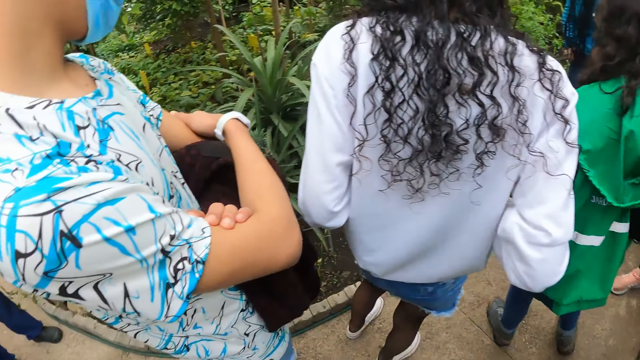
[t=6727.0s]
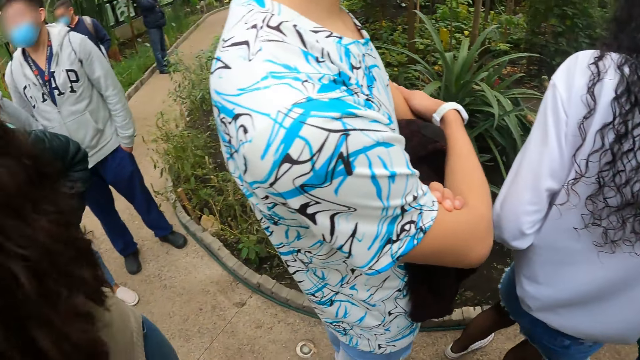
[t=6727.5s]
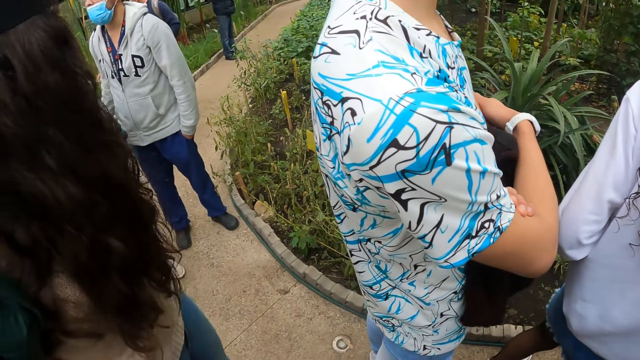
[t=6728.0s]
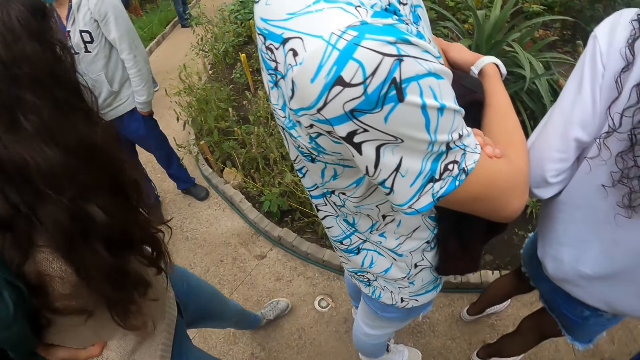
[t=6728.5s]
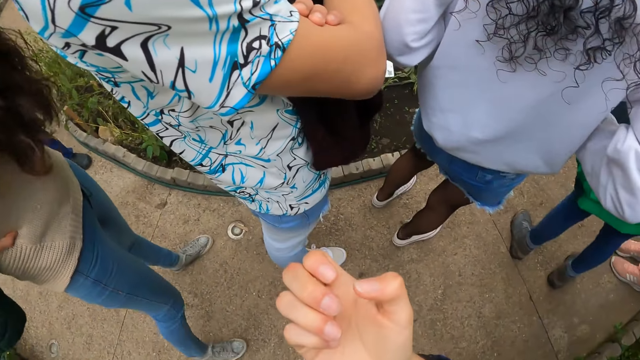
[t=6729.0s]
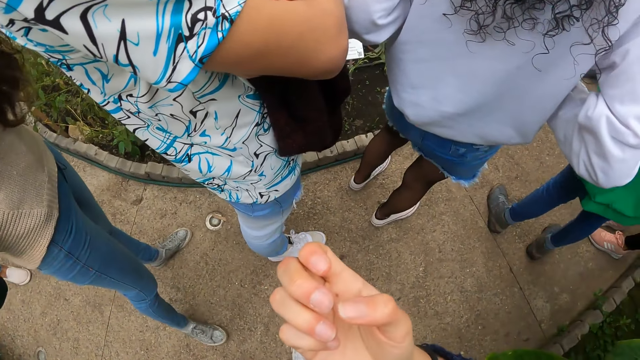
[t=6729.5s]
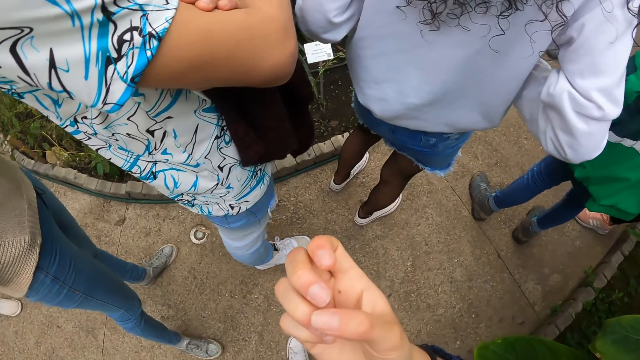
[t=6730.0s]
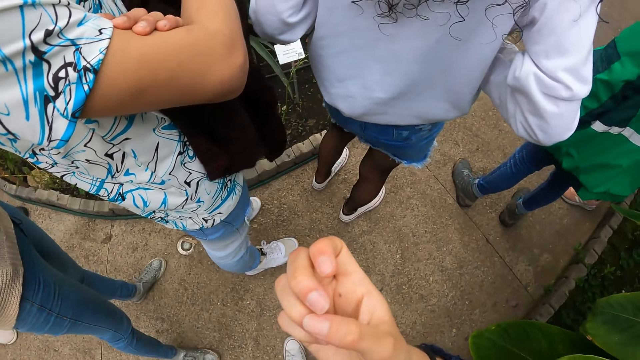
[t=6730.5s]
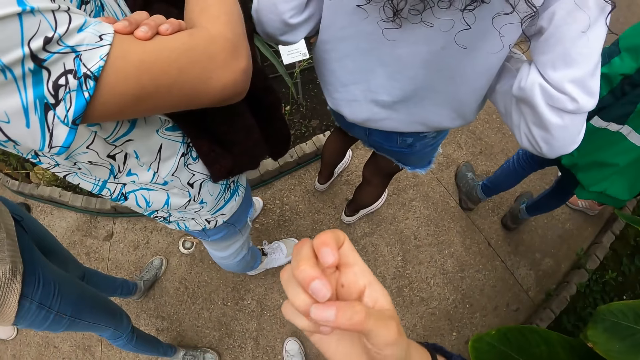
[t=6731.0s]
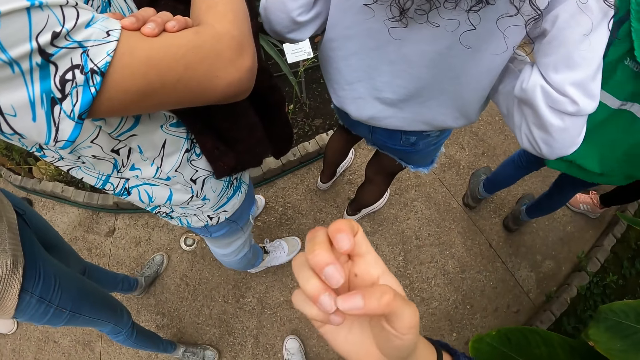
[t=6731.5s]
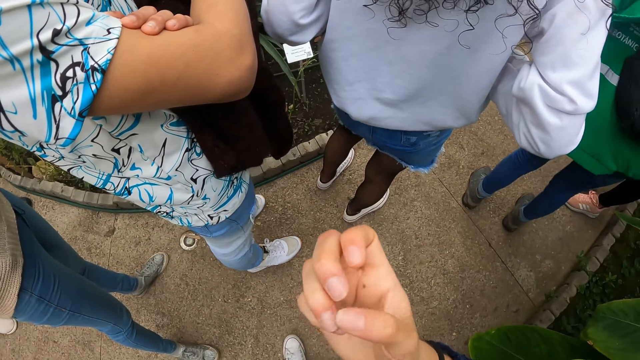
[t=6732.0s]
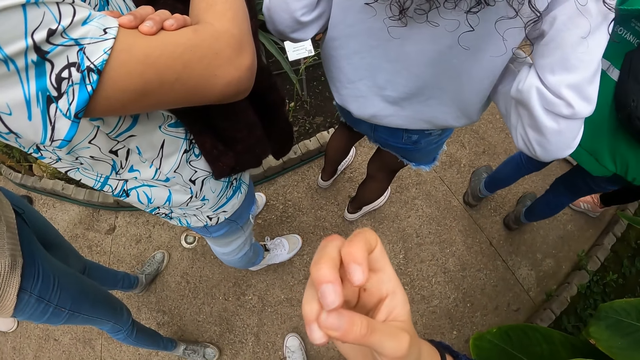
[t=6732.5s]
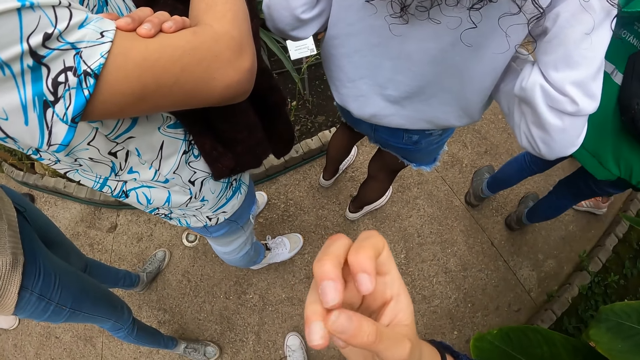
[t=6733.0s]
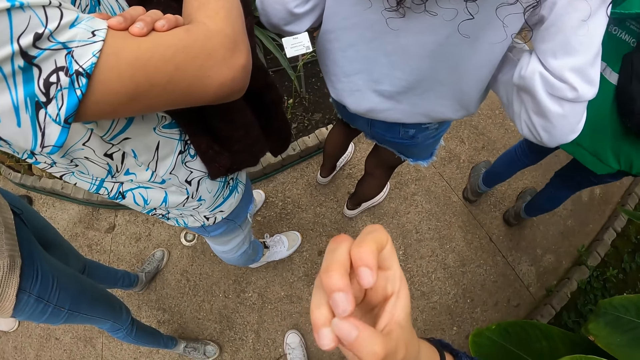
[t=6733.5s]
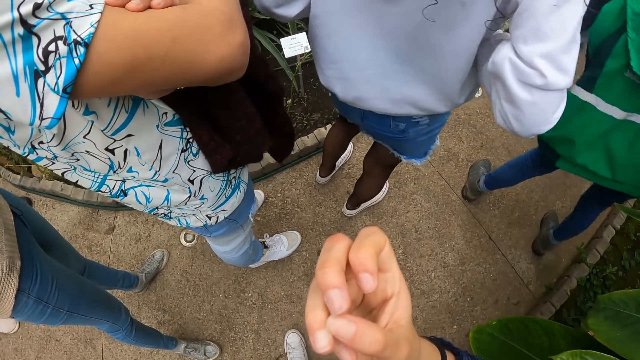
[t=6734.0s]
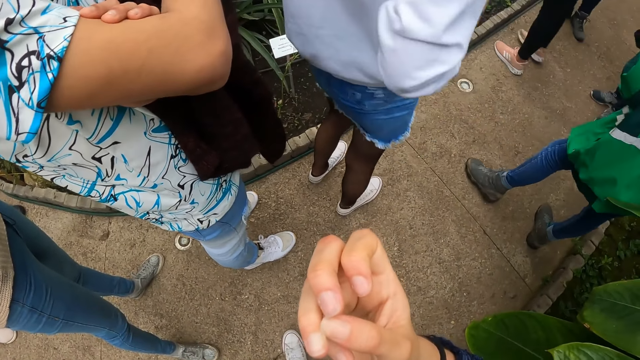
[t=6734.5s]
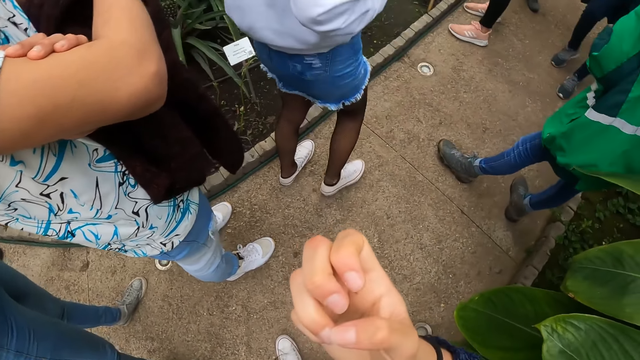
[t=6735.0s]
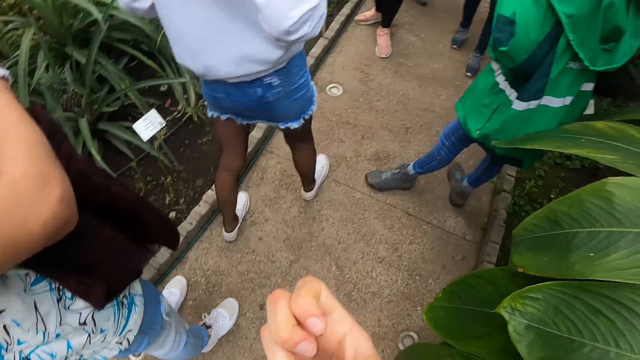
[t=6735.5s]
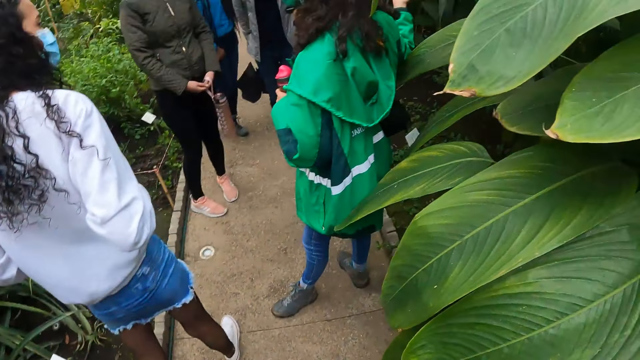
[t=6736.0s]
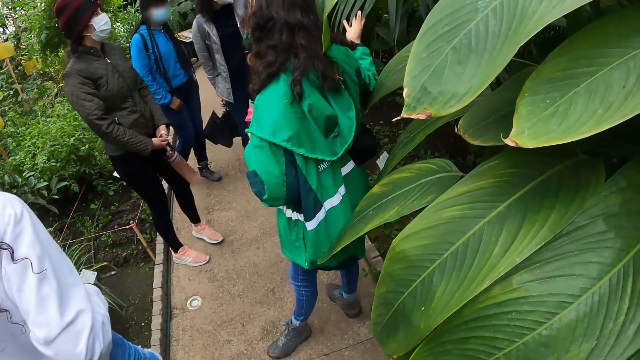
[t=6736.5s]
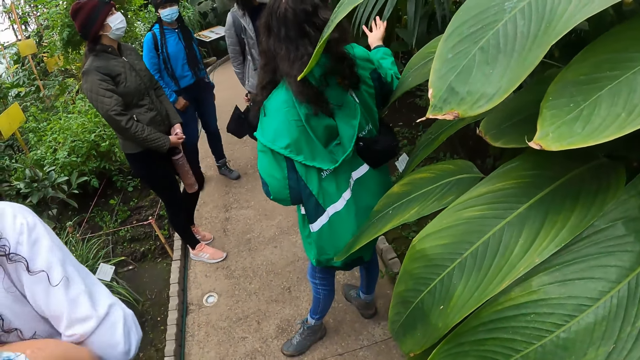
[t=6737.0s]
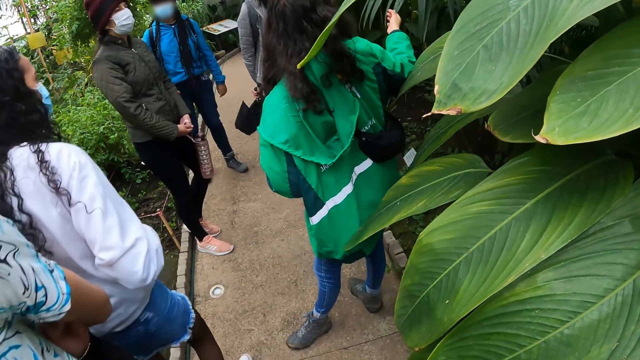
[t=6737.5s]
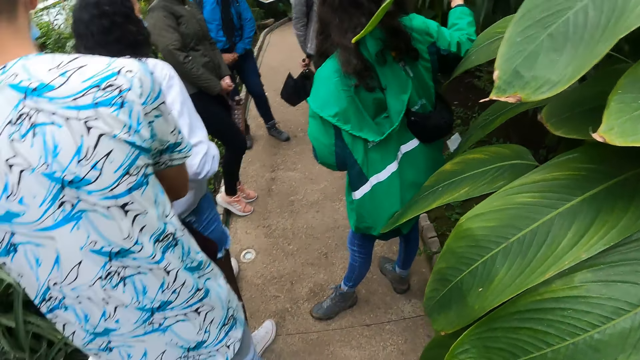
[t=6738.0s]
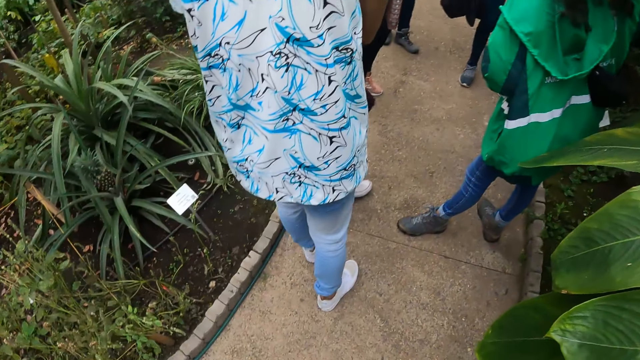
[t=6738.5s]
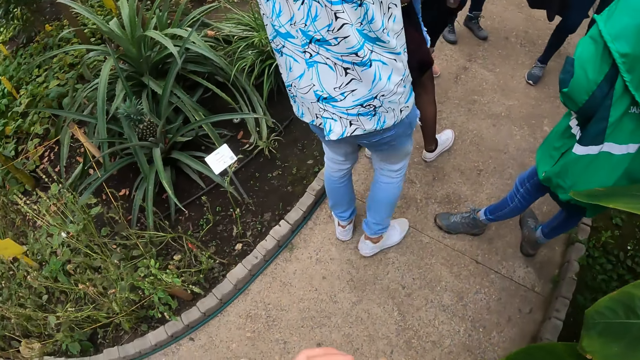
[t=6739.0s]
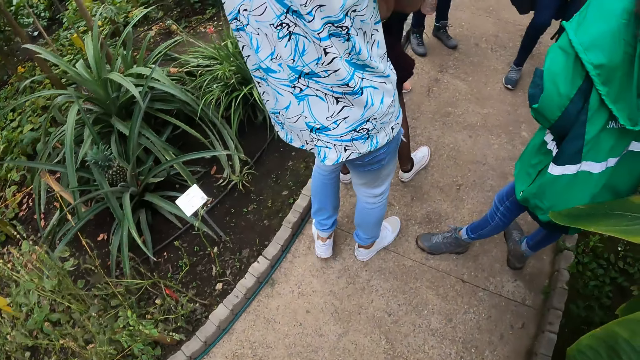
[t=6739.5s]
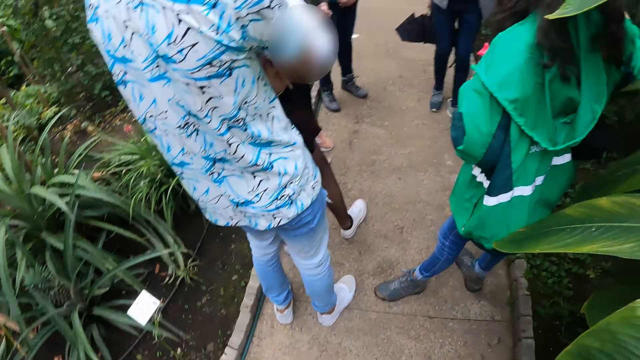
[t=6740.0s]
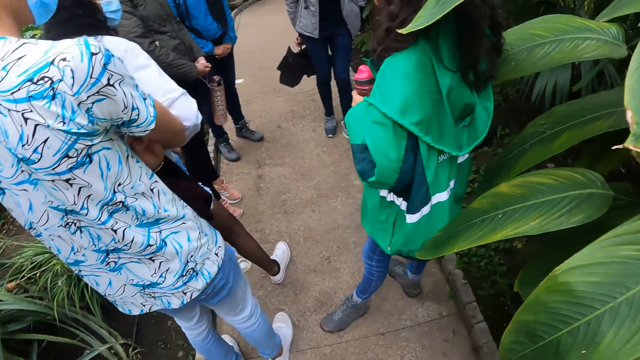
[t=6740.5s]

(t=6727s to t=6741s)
The camera wearer checks the nail. He plays with his right hand finger. The woman touches a dried pod of a plant in the garden with her right hand. The camera wearer looks around.

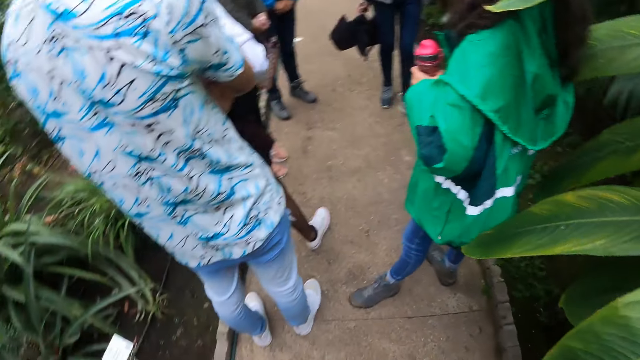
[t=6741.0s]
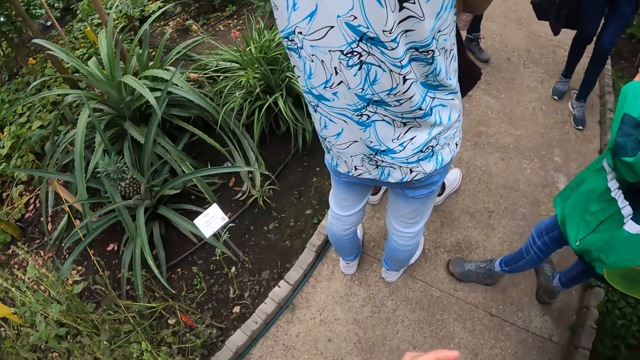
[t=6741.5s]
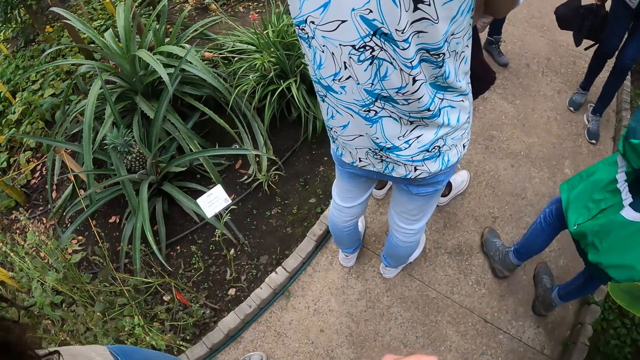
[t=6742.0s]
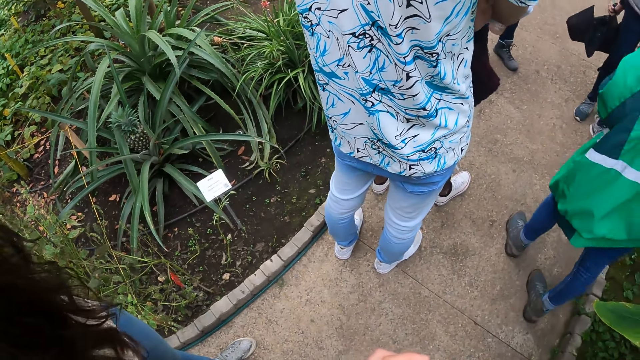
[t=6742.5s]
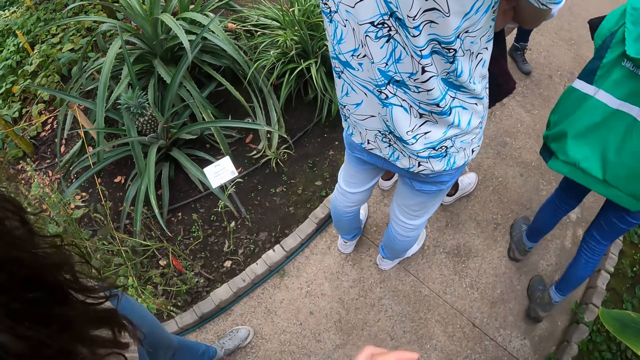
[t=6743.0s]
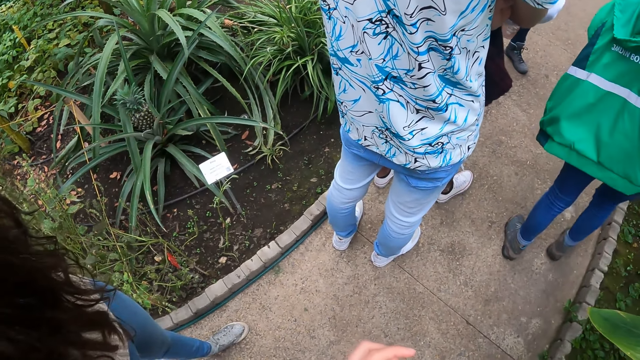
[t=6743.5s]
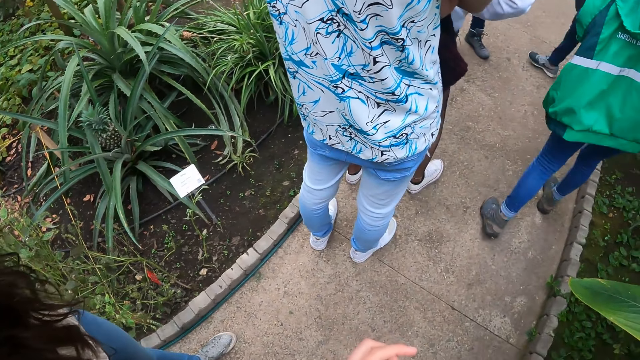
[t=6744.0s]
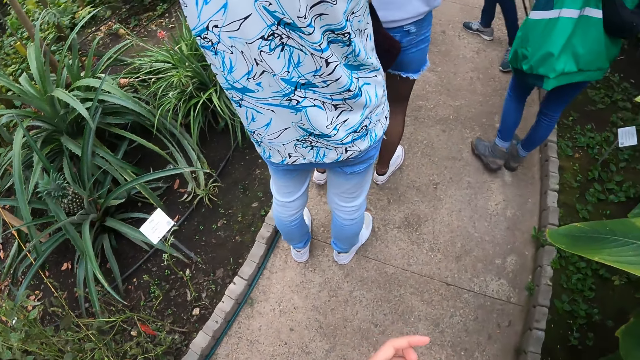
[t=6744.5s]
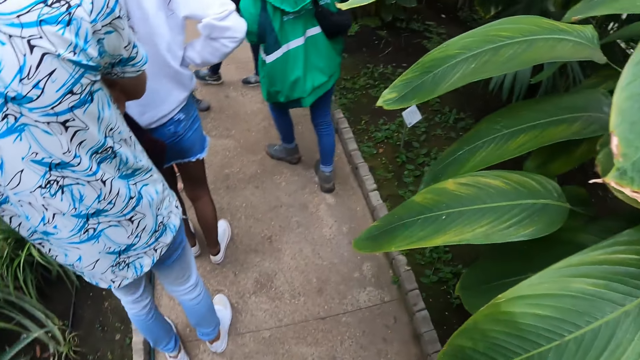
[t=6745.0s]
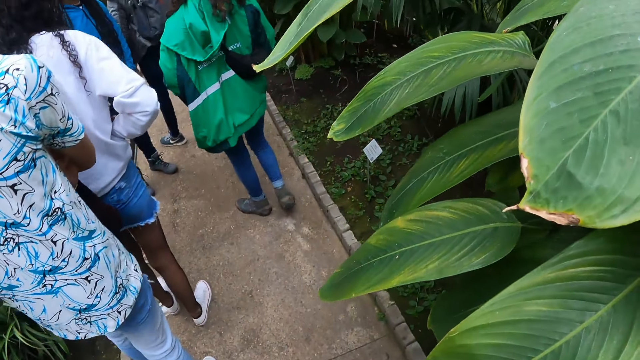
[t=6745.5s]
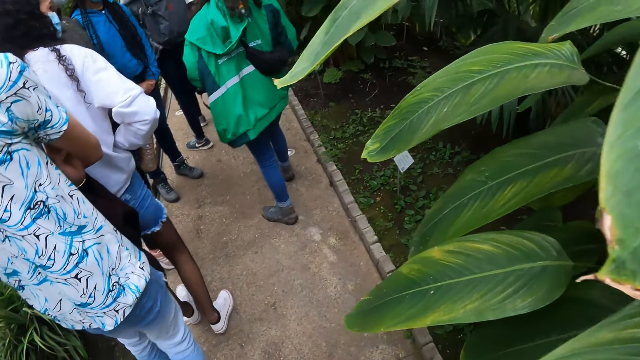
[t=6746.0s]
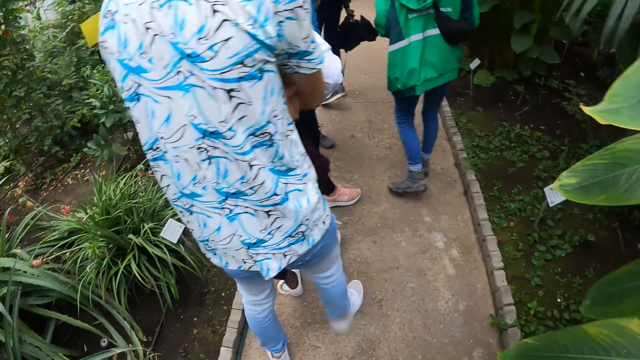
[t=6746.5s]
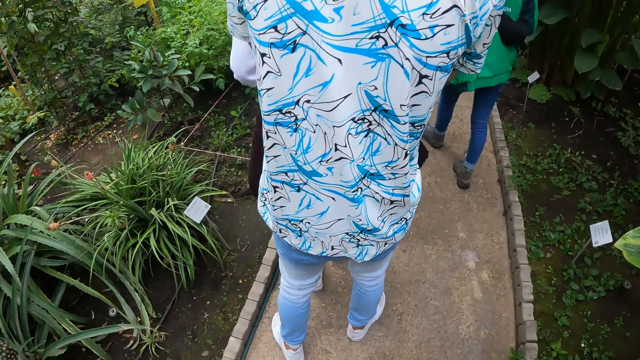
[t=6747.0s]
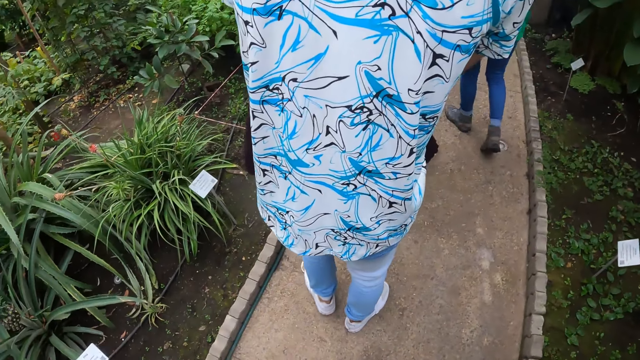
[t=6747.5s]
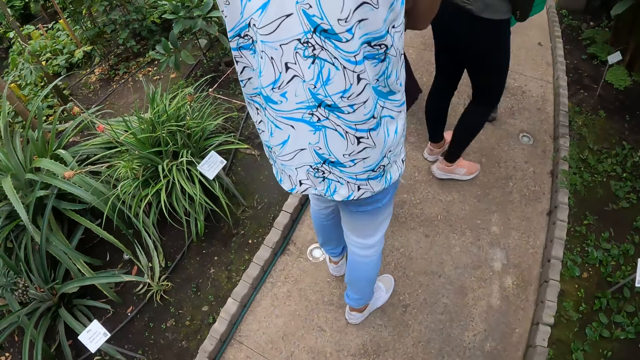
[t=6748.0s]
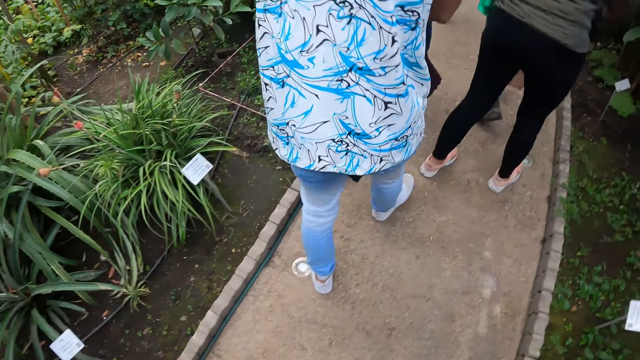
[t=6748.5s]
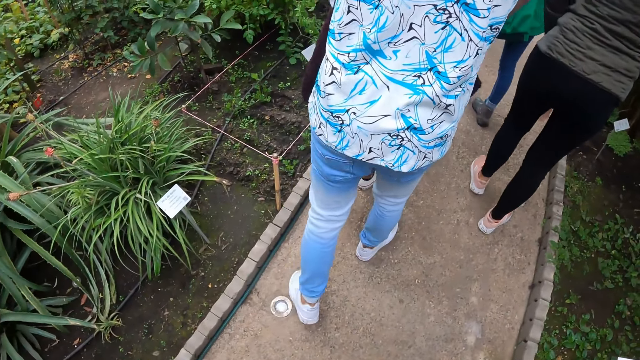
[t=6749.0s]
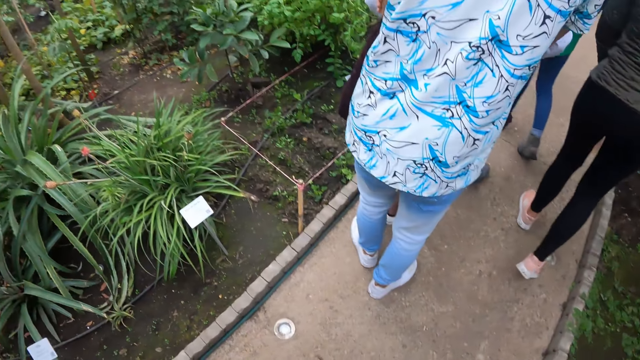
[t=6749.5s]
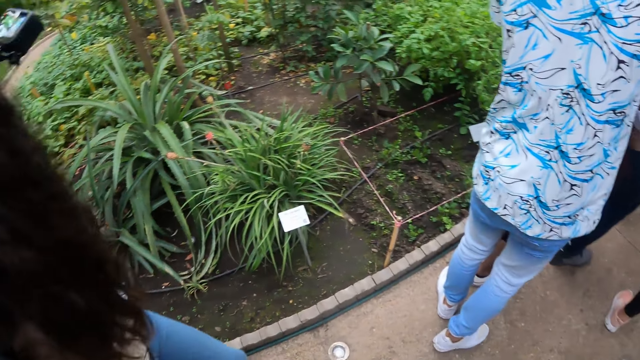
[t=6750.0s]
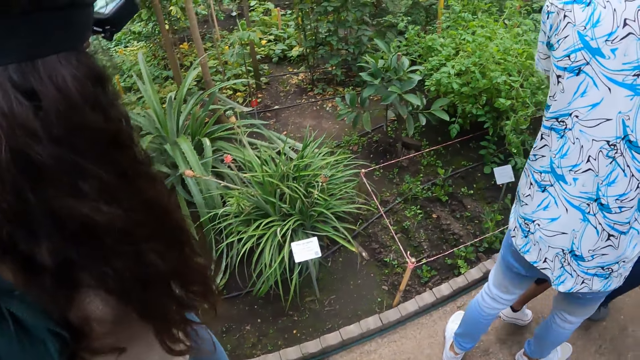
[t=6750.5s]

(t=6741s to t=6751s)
The woman walks on the pavement in the garden. The camera wearer walks on the pavement in the garden. They walk around.
